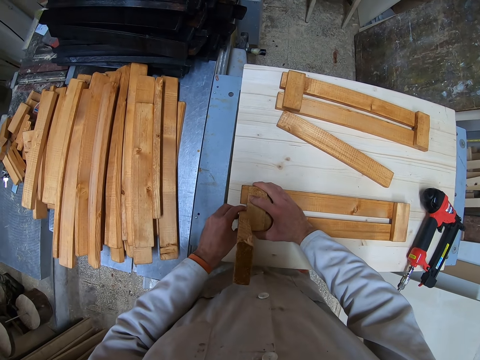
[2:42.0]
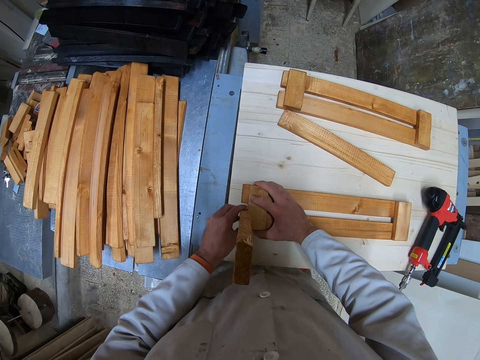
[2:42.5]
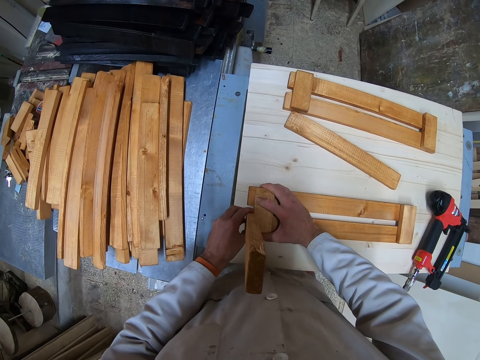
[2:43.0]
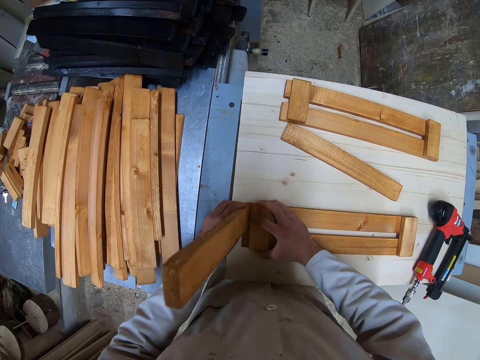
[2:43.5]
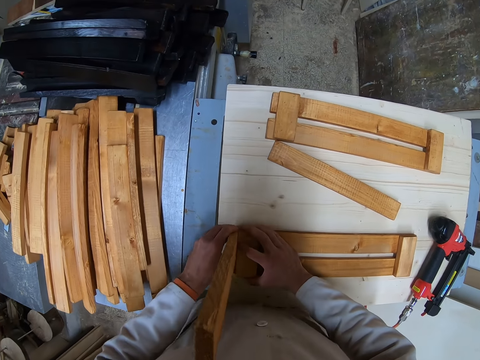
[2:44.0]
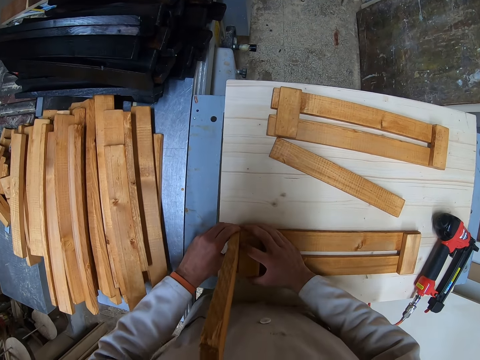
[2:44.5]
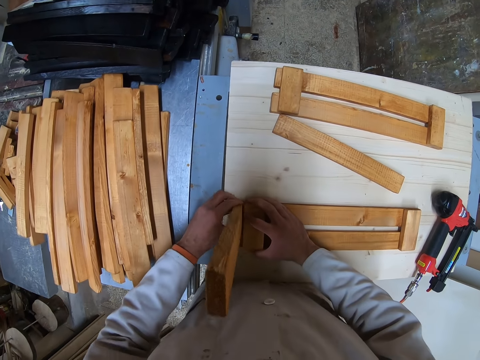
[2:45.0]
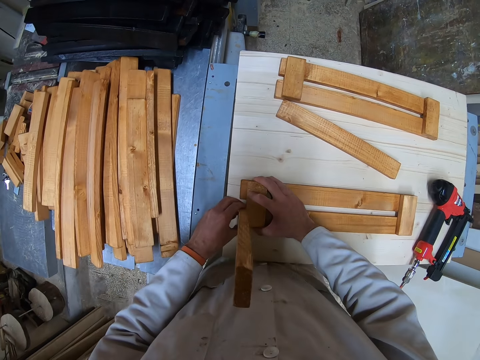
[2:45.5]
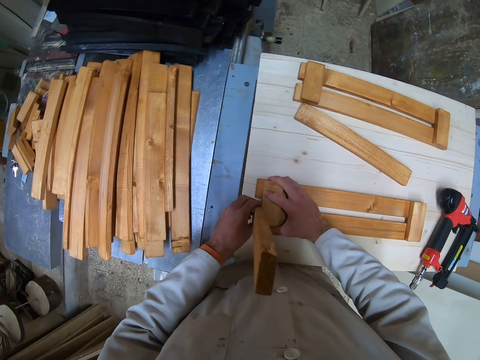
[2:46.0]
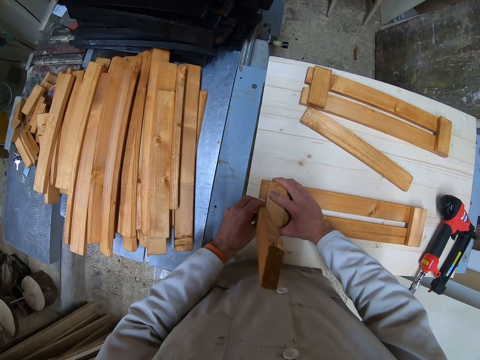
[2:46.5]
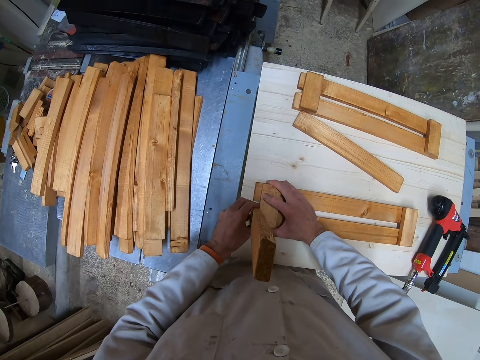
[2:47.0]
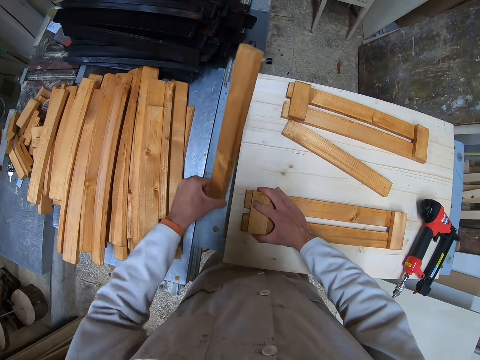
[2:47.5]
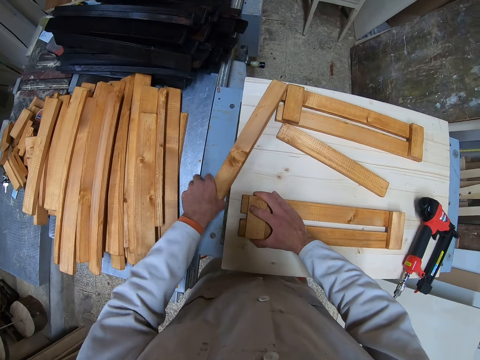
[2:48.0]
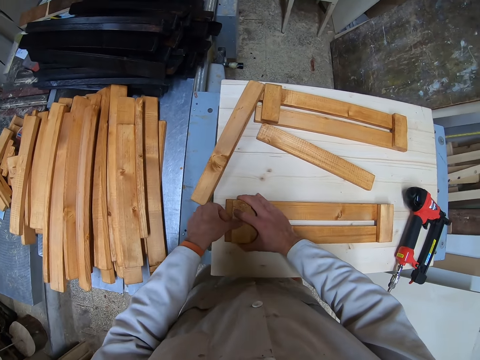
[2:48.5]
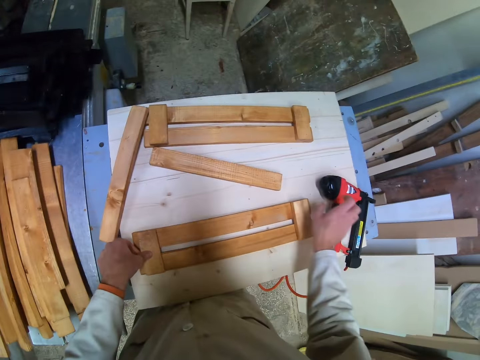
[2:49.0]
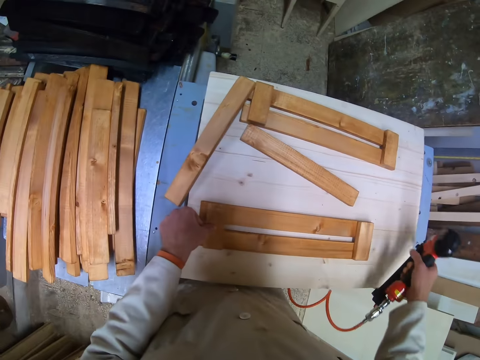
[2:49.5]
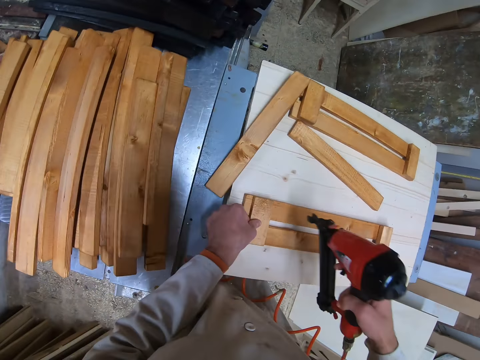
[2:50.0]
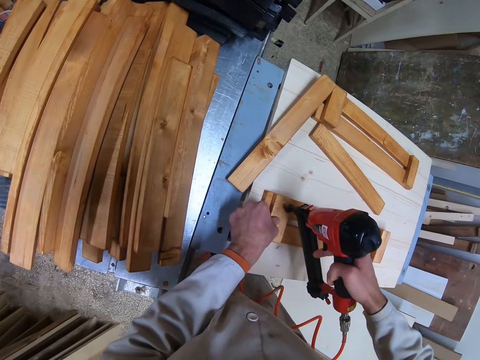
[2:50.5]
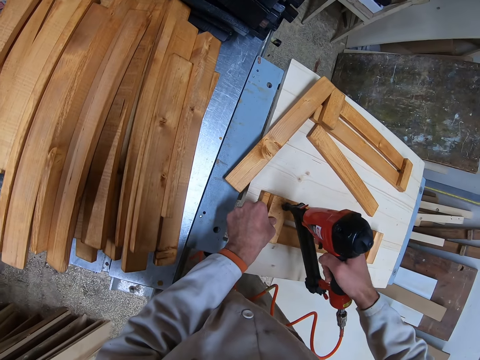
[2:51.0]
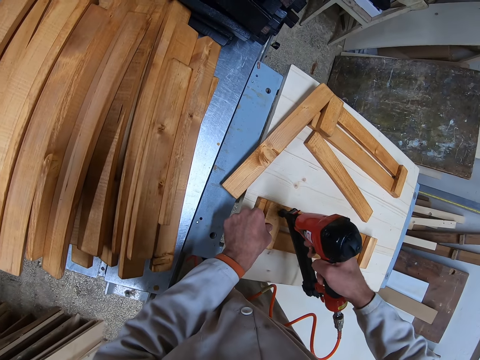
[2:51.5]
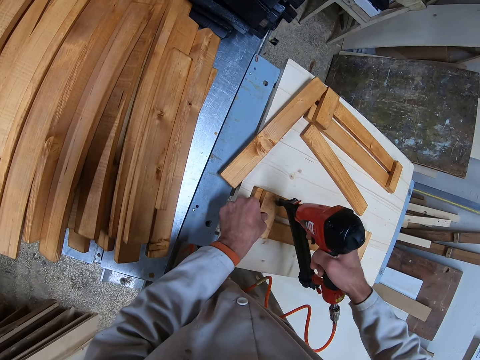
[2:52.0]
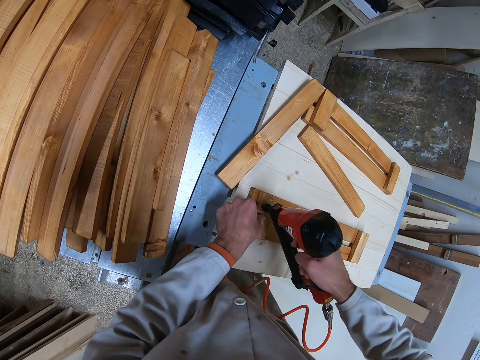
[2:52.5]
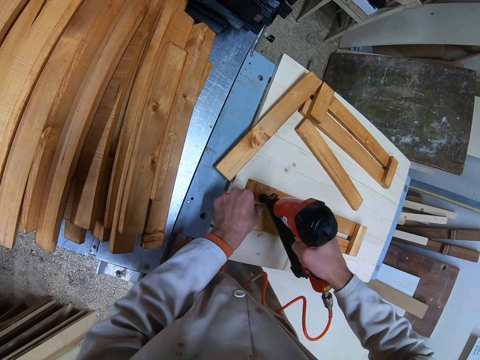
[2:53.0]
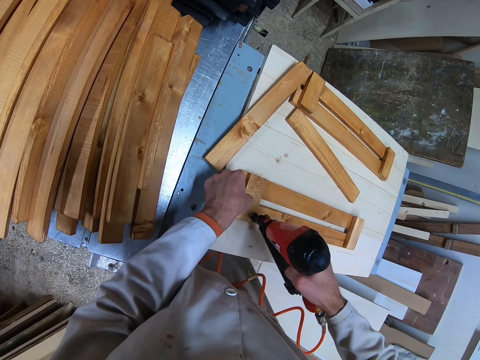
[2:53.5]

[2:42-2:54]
The camera wearer moves back the standing wood to its initial position. He moves the standing wood again to the other position. He drops the standing wood on the white table. He holds an edge of the arranged pieces of wood with his left hand. He picks up the electric nail gun with his right hand. He nails the pieces of wood with the electric nail gun.

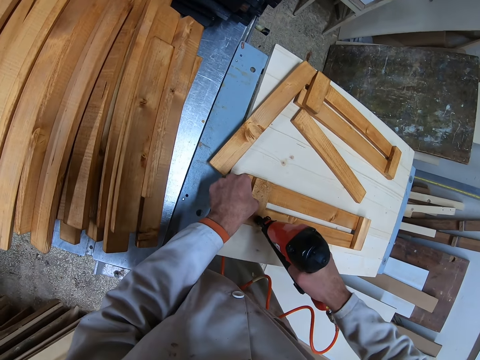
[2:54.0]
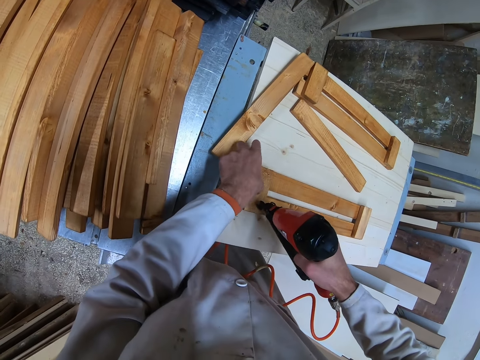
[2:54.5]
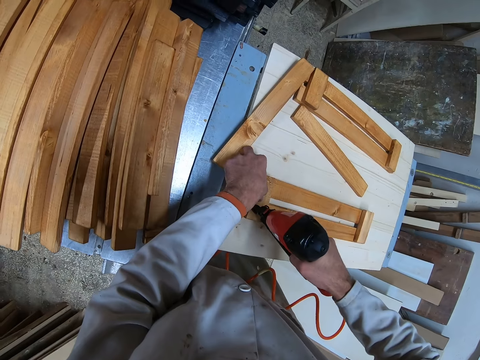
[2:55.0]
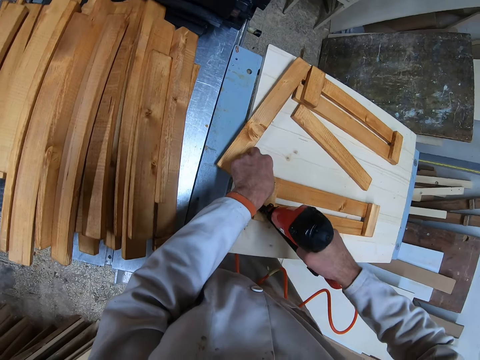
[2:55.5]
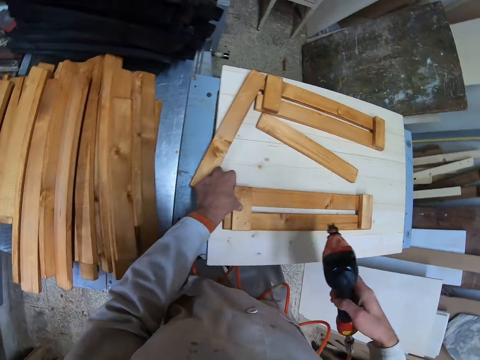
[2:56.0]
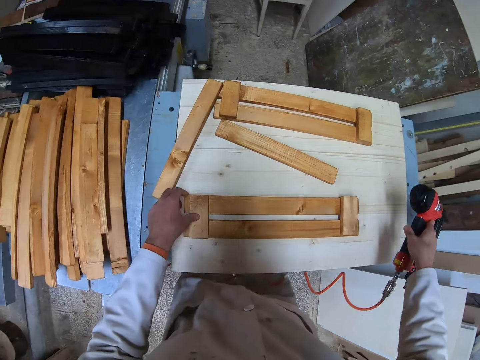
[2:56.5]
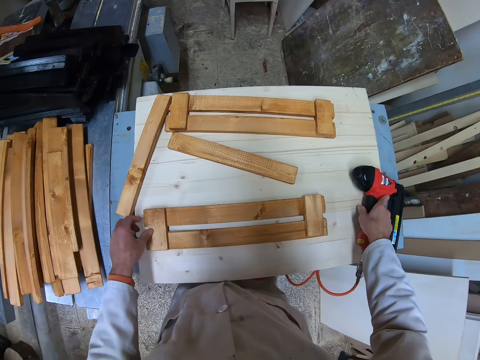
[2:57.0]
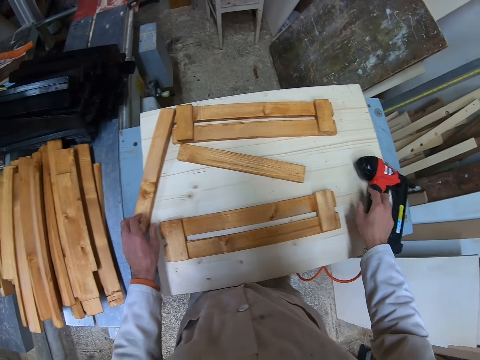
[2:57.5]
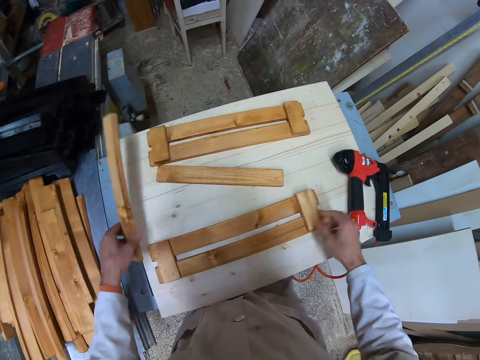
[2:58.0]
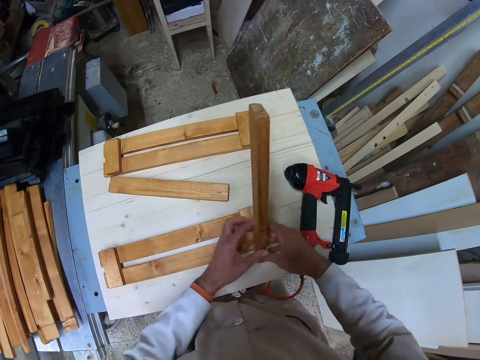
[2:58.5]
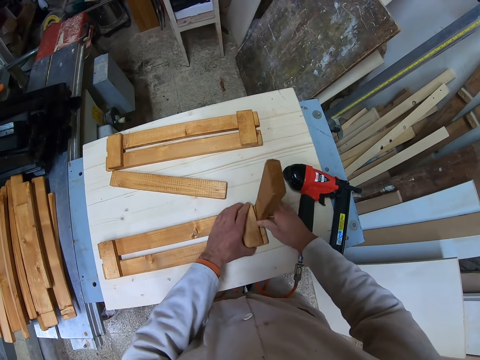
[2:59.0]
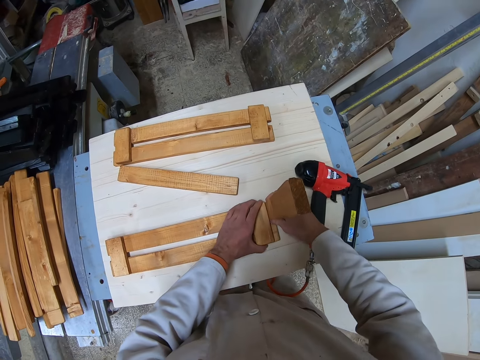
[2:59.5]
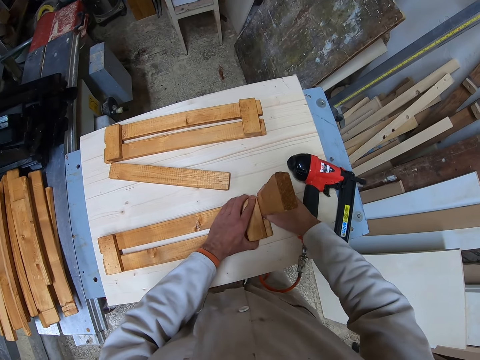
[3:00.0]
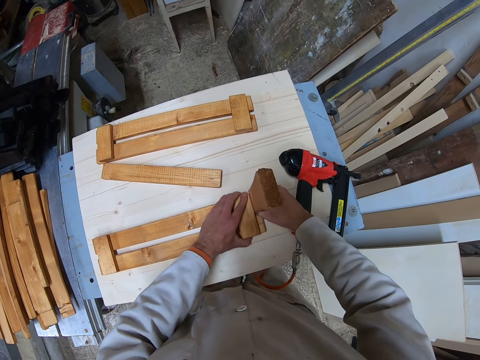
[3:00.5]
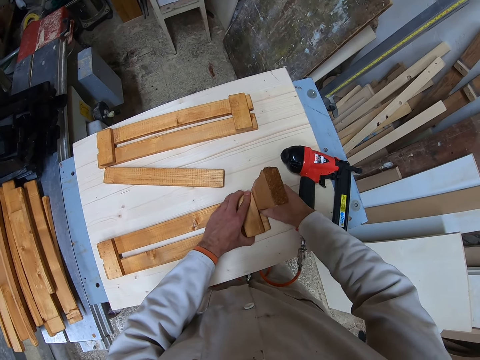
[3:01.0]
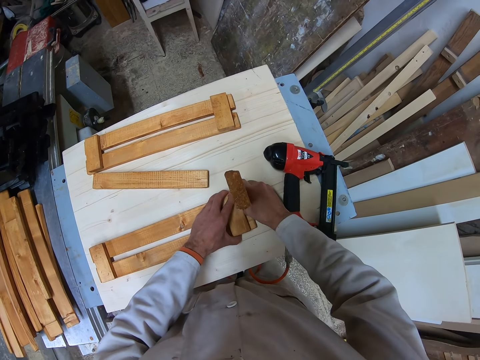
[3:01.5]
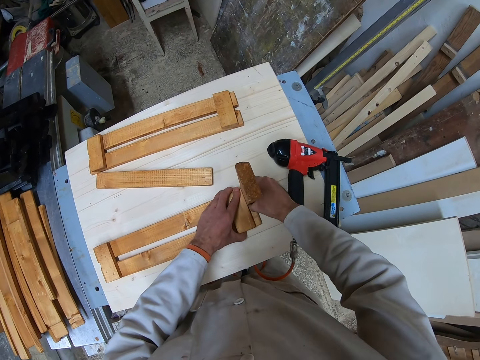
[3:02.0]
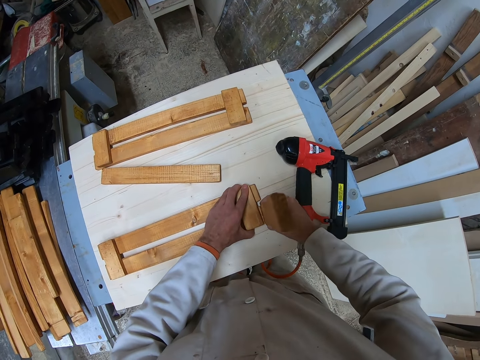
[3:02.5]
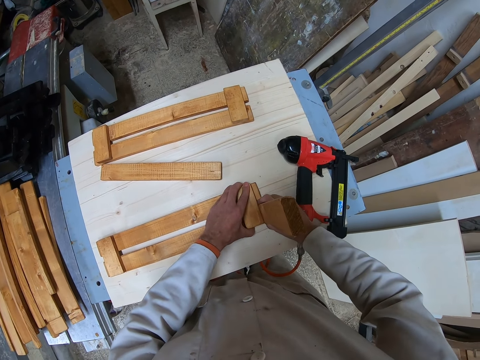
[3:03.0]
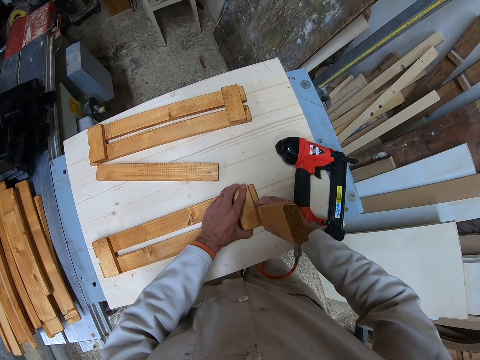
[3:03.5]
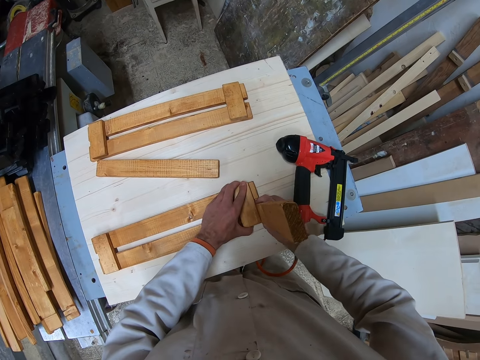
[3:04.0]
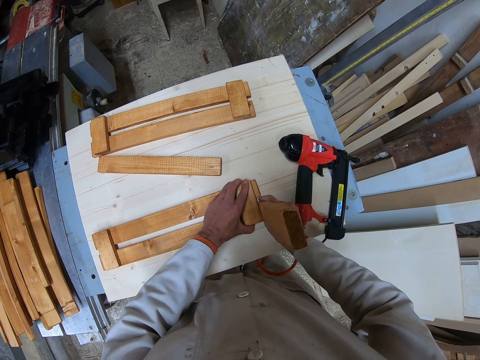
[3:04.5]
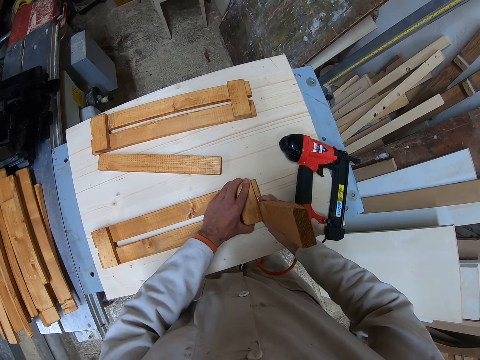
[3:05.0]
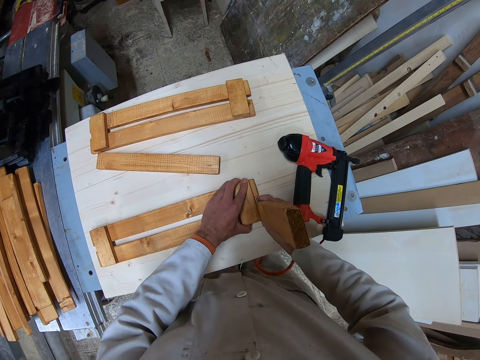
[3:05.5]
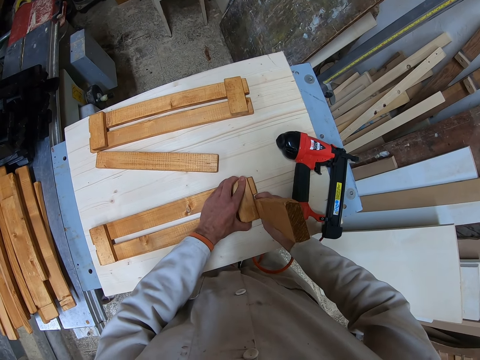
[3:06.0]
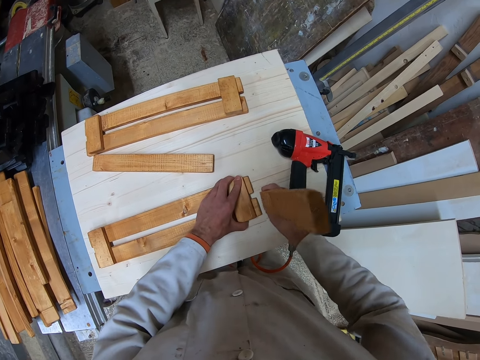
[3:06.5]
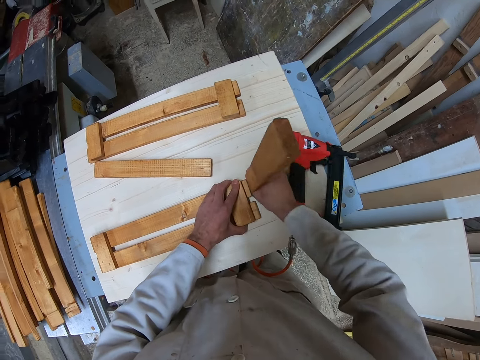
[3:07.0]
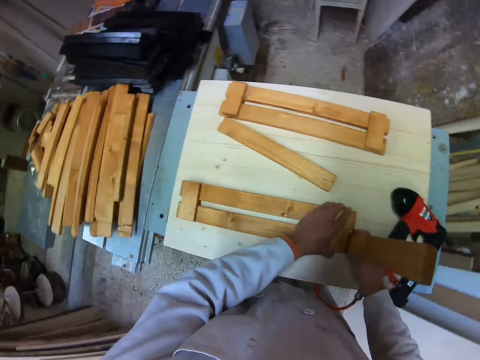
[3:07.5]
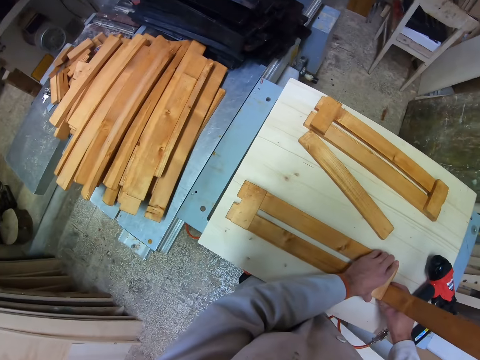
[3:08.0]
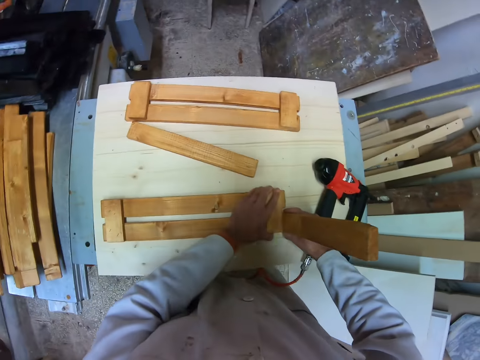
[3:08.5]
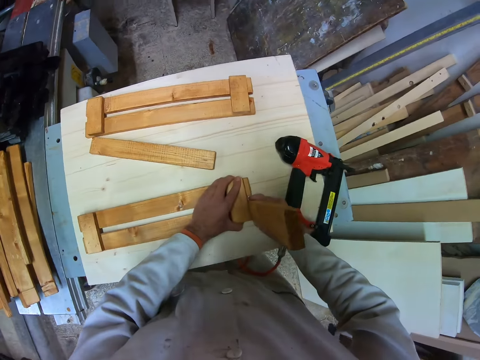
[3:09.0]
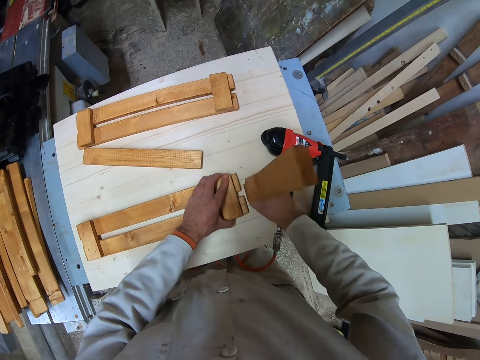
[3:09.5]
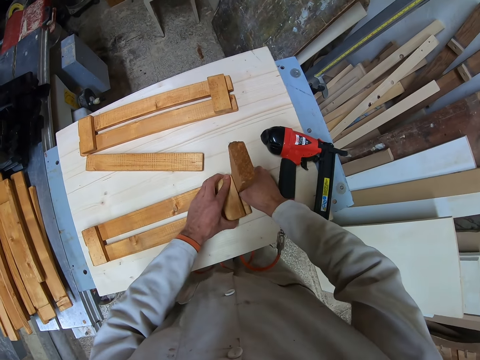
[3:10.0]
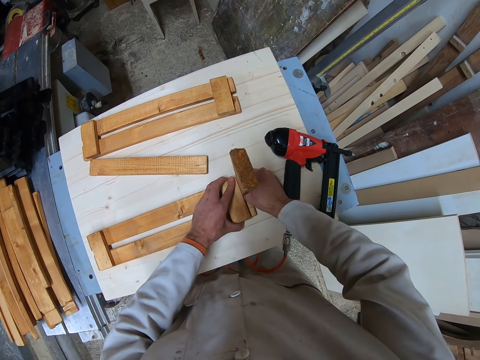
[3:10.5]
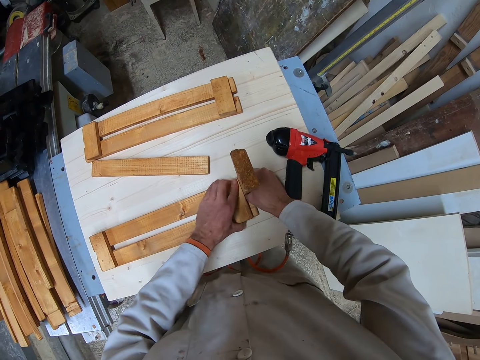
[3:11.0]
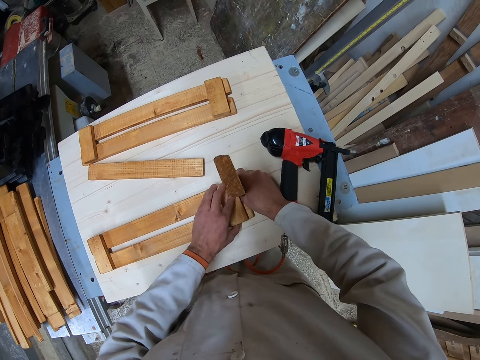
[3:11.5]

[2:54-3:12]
The camera wearer drops the electric nail gun on the workshop table. They pick up a piece of wood from the white table. They stand the piece of wood adjacent to the nailed woods. They join the pieces of wood. They move the standing wood from one position to another. They move the standing wood back to its initial position. They move the standing wood to the other position again. They move the standing wood back to the initial position again.
